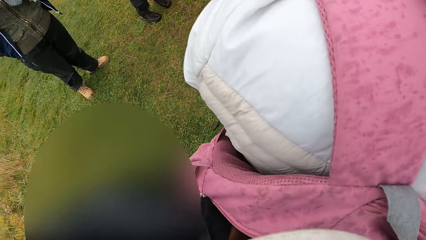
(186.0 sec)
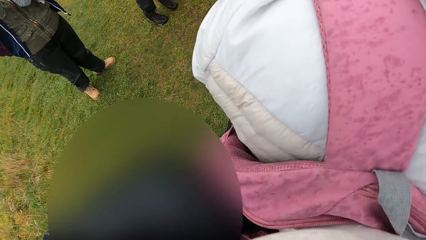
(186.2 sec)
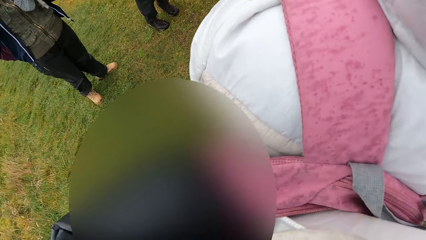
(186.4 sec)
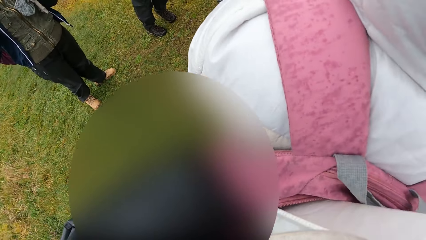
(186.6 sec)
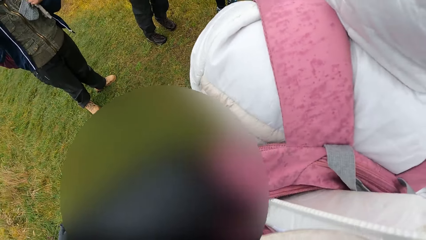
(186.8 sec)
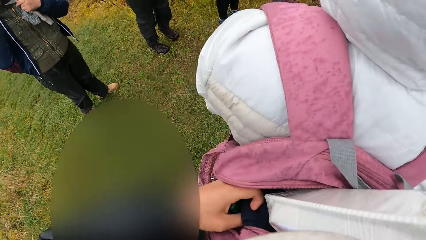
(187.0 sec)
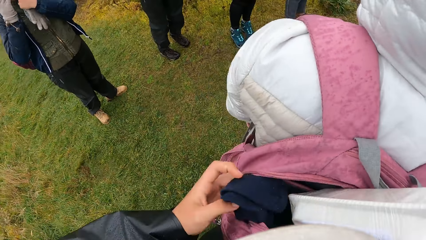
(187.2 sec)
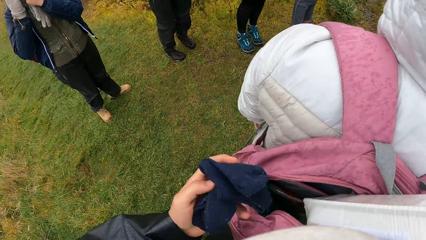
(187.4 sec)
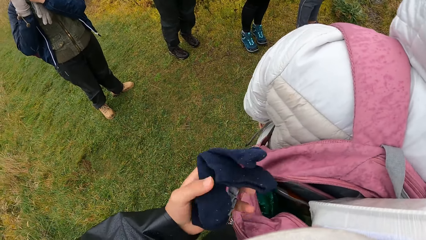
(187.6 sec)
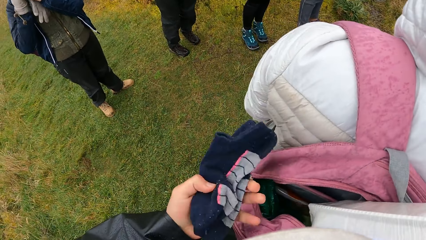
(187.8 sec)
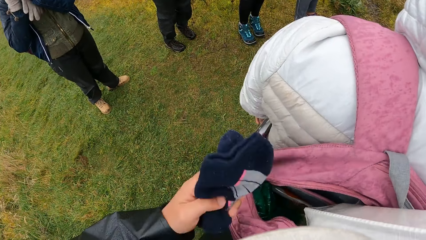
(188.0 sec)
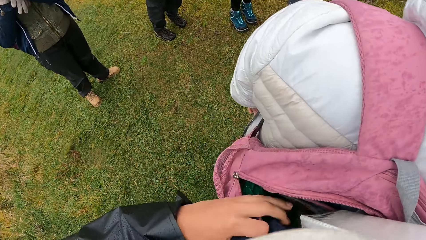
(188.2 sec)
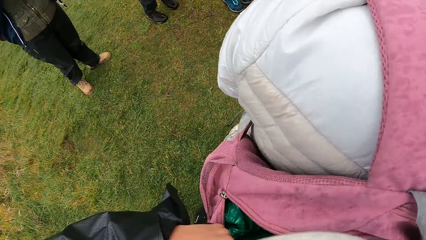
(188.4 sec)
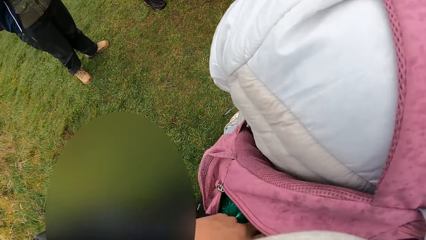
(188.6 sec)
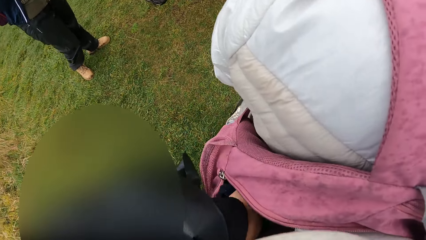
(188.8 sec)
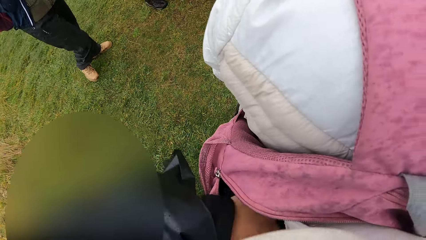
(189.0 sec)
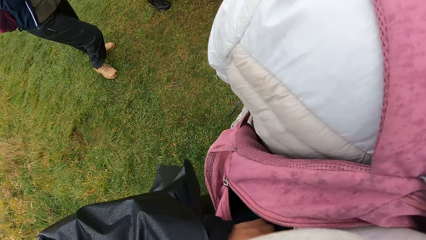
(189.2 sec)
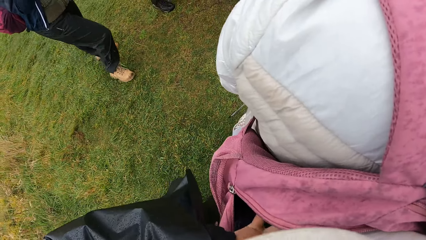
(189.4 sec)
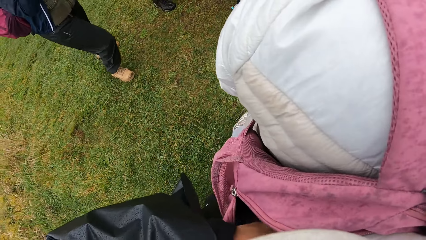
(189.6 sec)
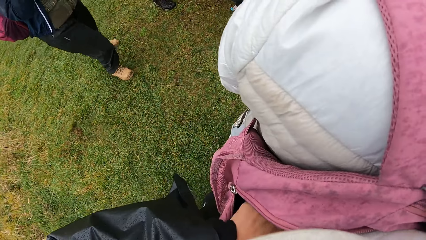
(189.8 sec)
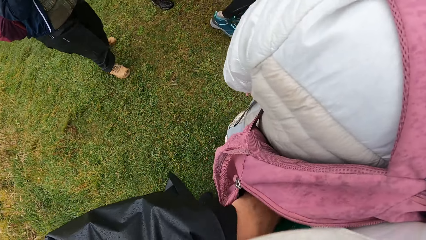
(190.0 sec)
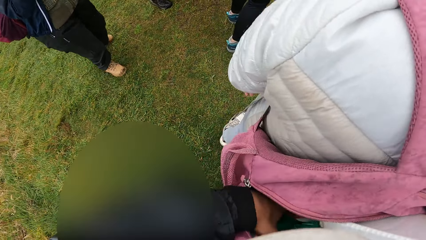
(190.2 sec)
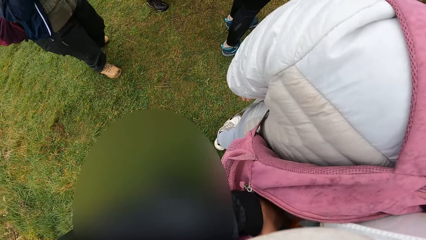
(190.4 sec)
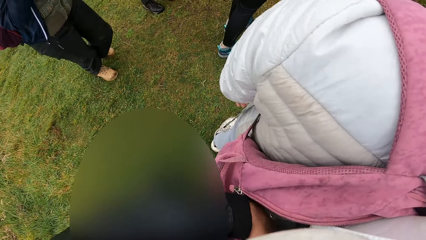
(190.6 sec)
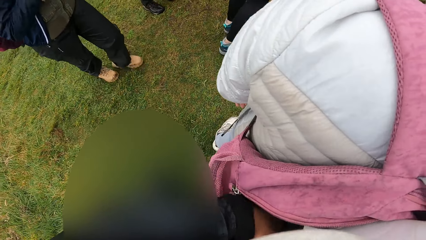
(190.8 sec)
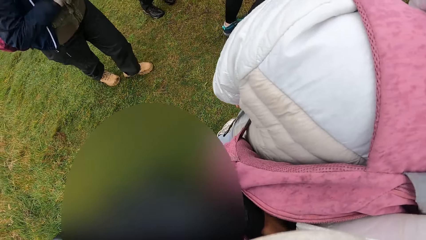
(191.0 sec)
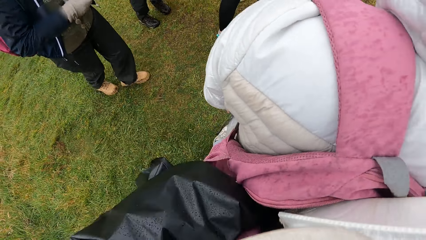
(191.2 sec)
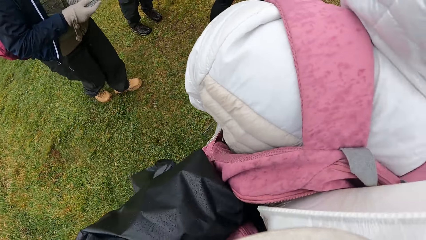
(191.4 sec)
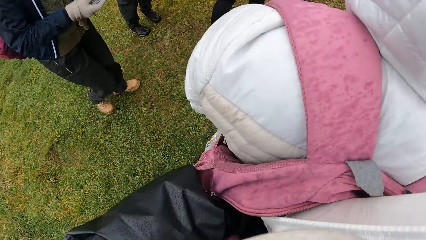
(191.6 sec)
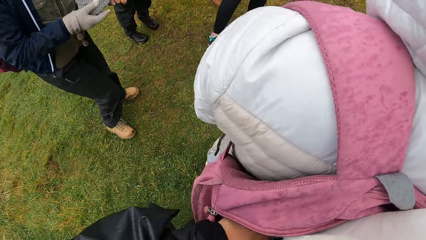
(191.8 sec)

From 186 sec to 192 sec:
The camera wearer removes socks from the woman's bag. They return the socks in the bag.

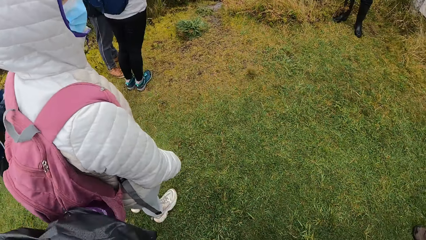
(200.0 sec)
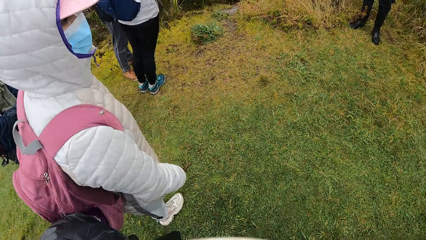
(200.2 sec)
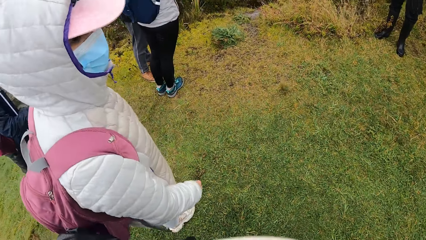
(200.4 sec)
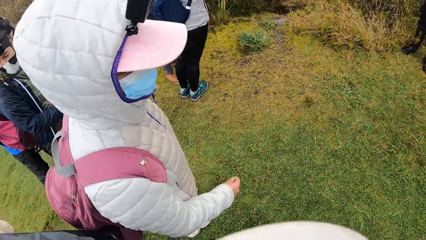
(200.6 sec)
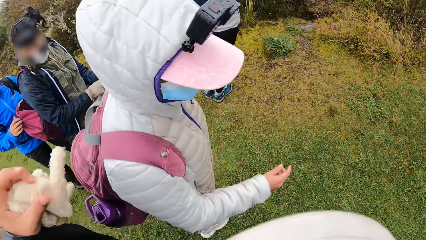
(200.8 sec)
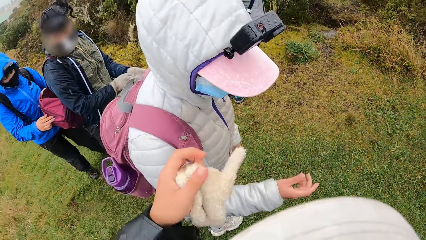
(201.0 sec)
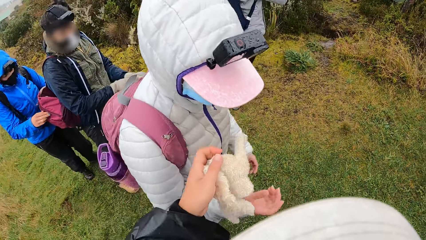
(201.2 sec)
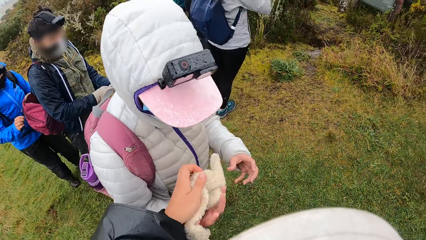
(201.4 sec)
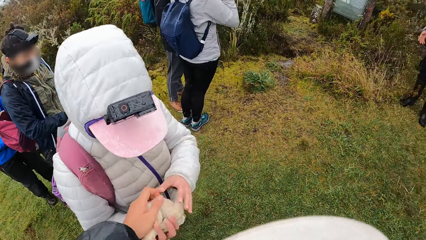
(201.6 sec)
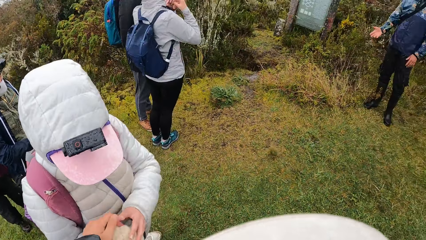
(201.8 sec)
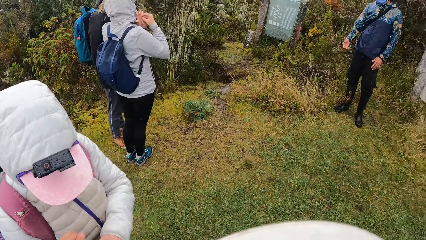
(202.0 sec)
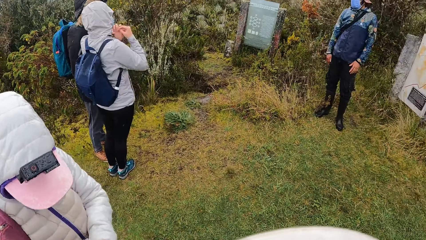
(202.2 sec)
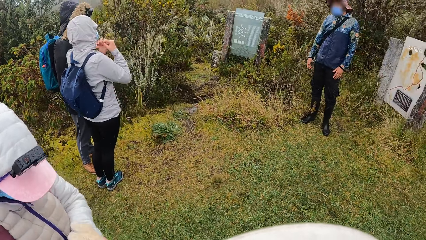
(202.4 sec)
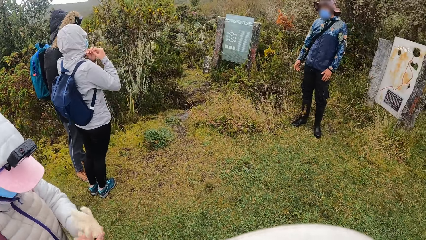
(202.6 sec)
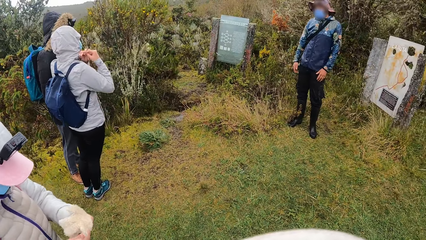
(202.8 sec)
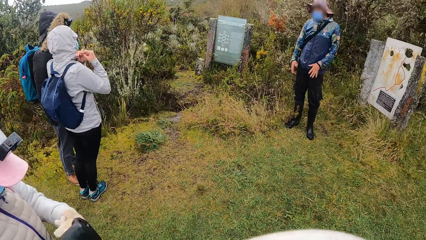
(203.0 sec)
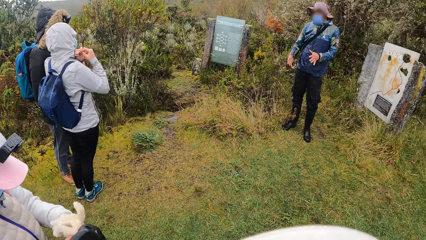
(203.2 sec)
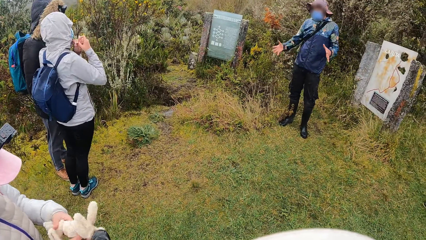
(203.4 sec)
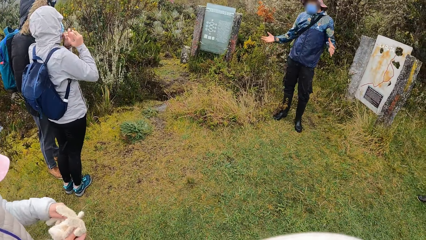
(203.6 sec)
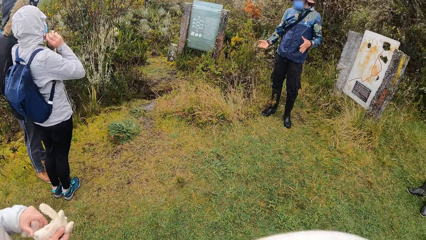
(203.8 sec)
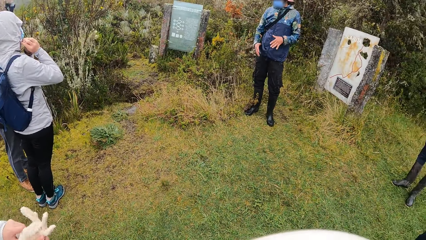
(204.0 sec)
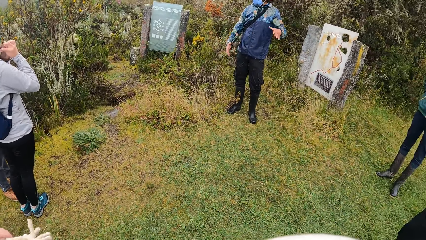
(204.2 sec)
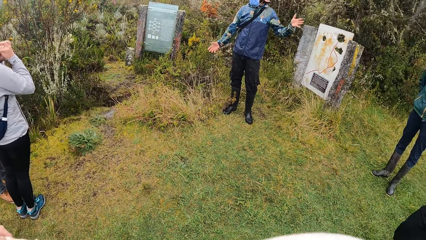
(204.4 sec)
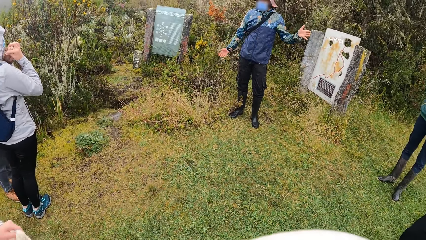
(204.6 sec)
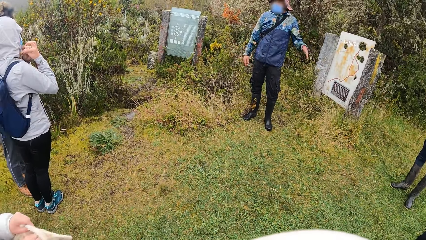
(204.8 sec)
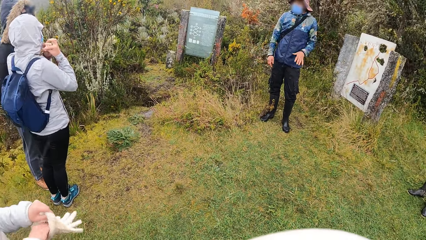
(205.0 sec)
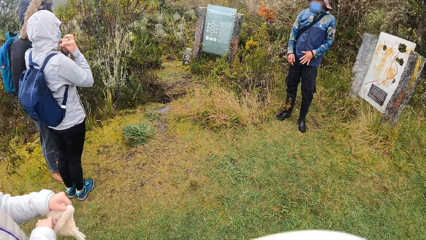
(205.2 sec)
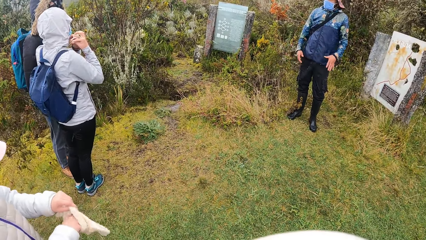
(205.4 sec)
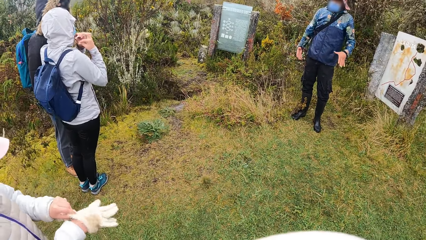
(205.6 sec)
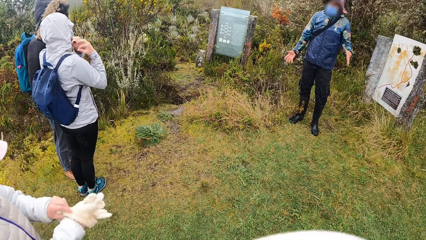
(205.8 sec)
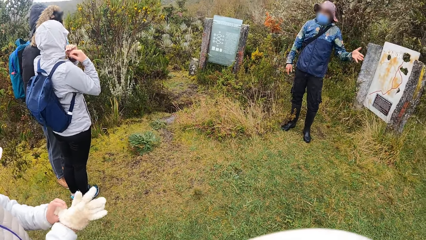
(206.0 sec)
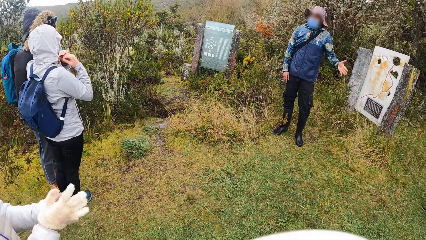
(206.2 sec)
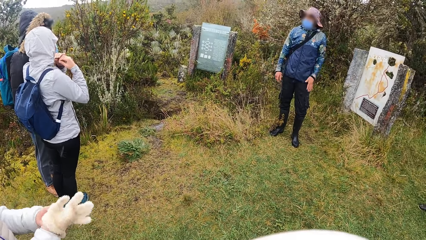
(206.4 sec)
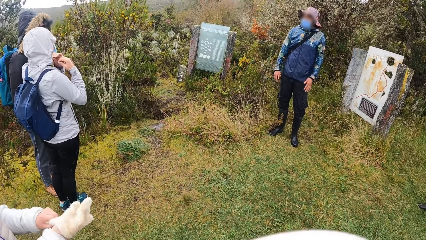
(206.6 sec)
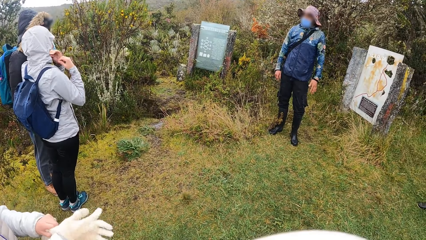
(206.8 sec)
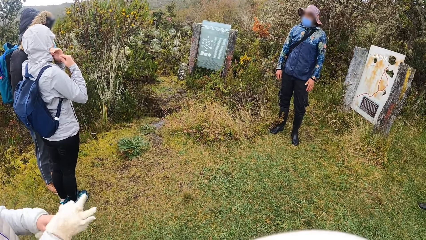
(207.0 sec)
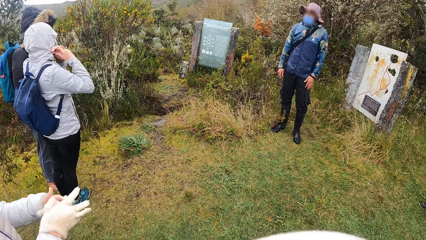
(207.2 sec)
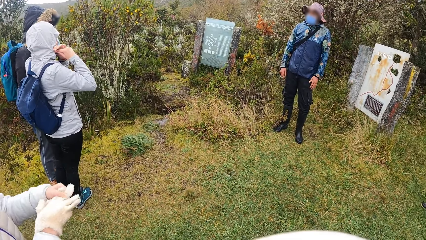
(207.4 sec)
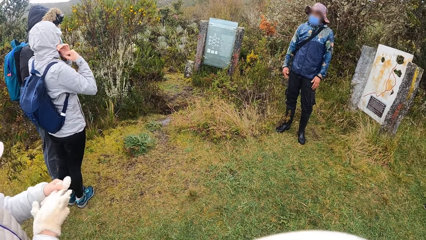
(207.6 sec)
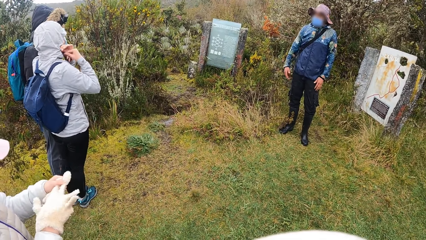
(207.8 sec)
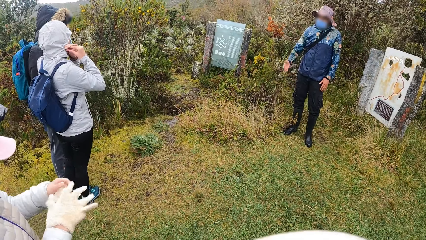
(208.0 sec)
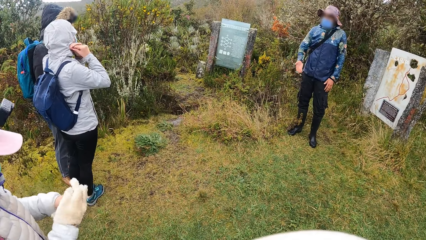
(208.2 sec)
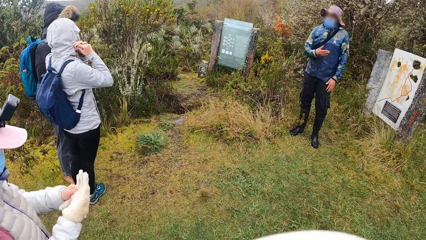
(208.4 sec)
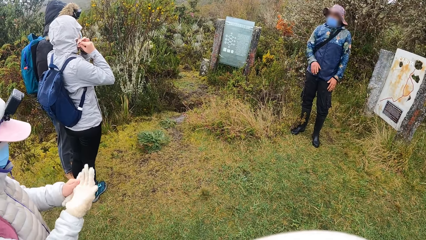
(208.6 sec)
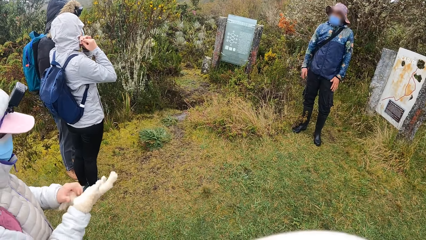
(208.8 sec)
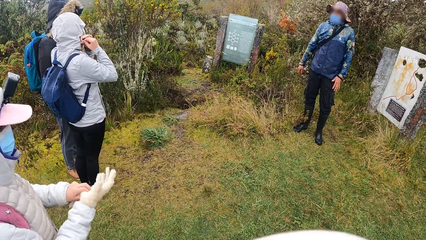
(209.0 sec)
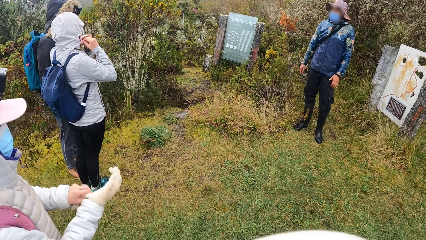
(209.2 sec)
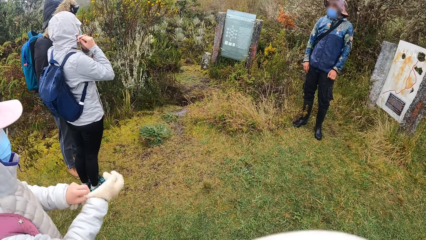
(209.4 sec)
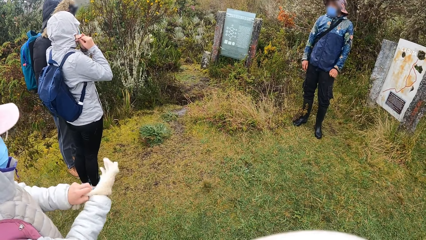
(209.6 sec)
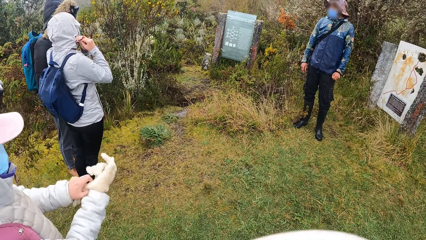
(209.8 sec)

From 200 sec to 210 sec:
The camera wearer gives a woman gloves. The woman wears the gloves.
